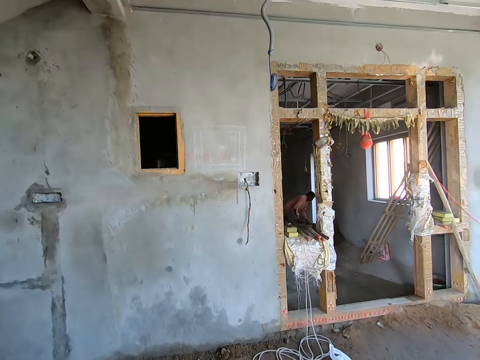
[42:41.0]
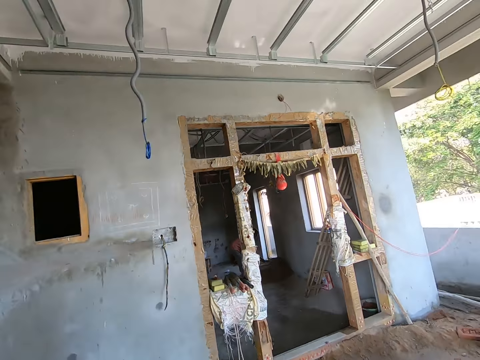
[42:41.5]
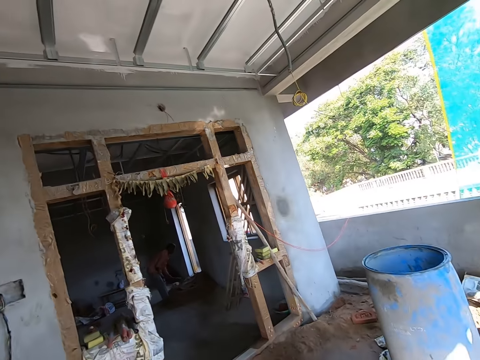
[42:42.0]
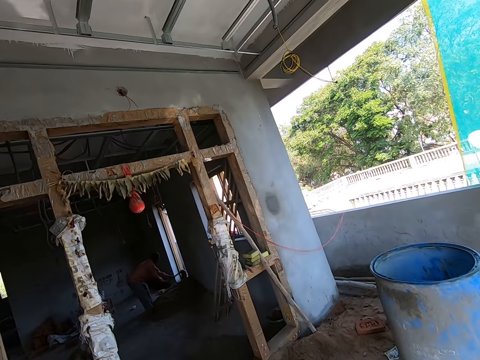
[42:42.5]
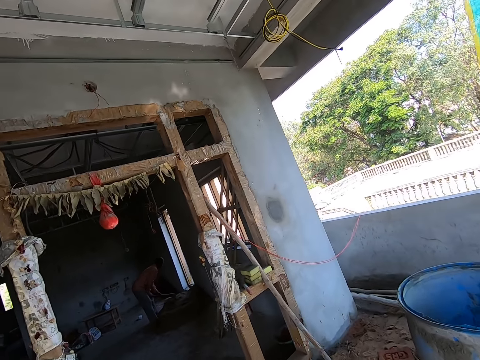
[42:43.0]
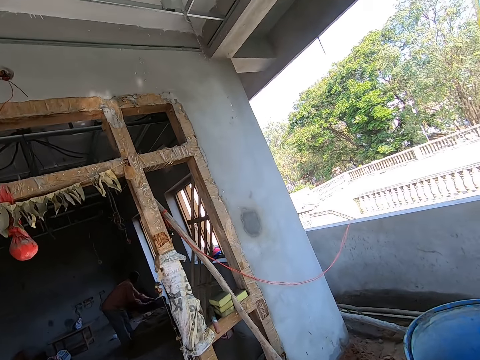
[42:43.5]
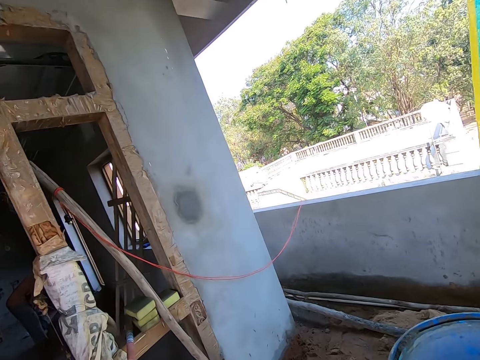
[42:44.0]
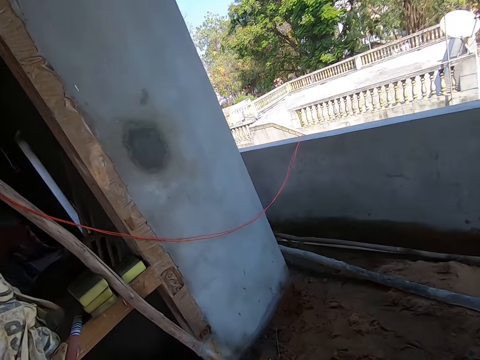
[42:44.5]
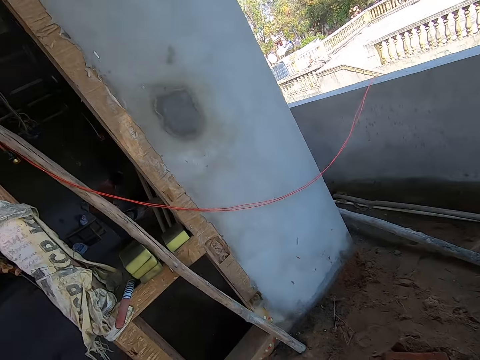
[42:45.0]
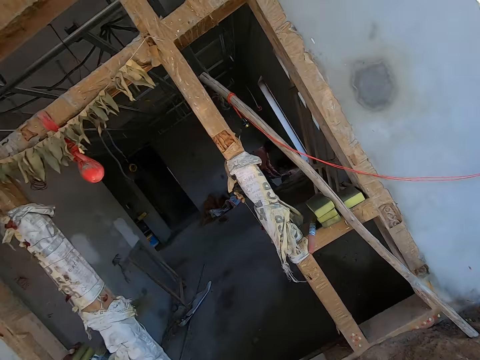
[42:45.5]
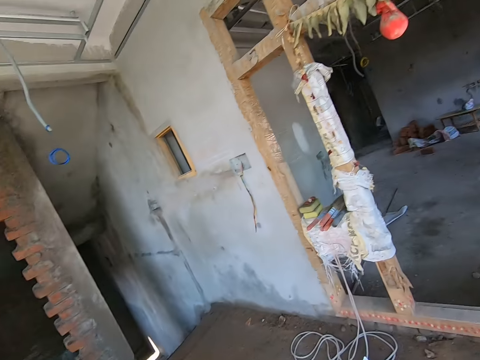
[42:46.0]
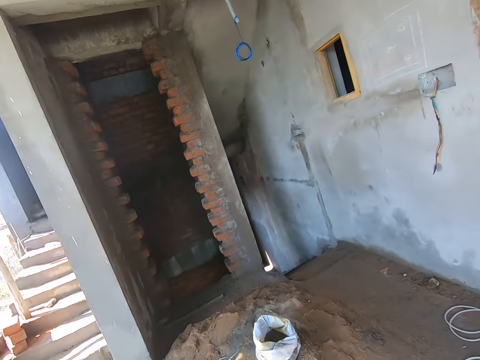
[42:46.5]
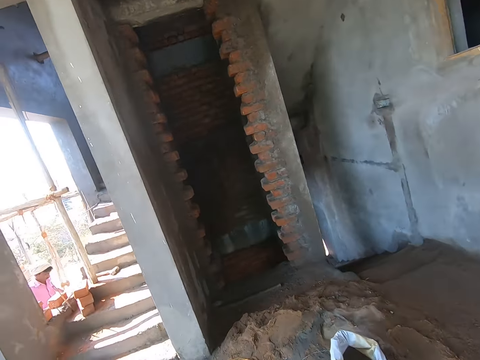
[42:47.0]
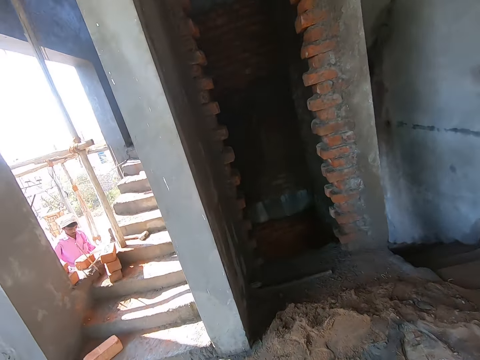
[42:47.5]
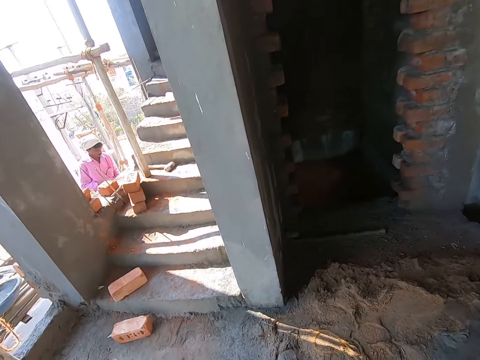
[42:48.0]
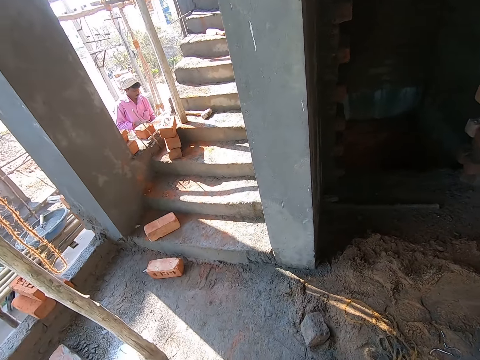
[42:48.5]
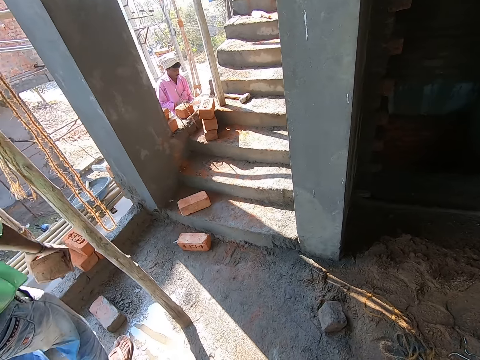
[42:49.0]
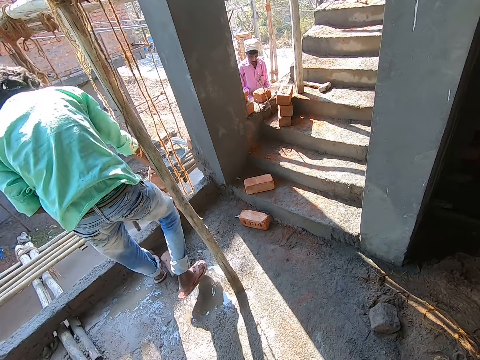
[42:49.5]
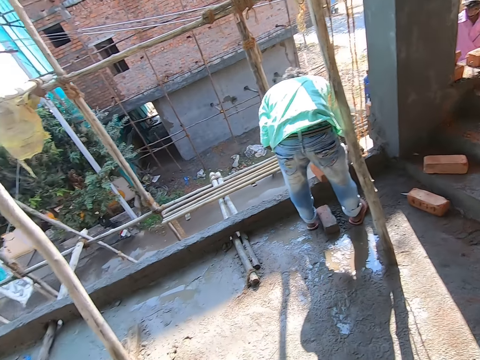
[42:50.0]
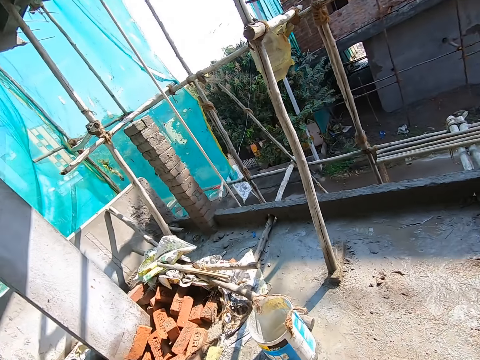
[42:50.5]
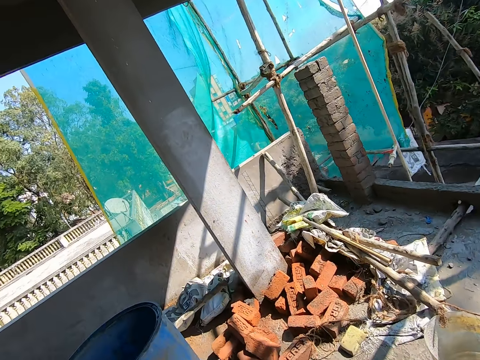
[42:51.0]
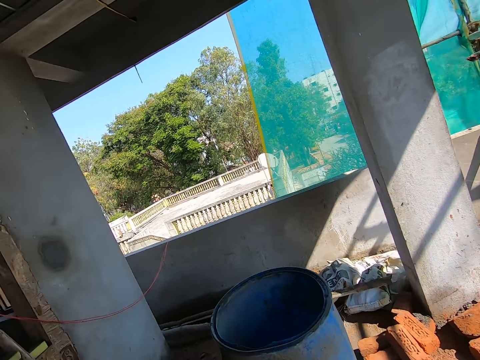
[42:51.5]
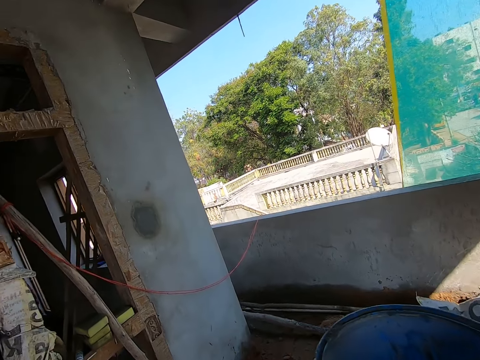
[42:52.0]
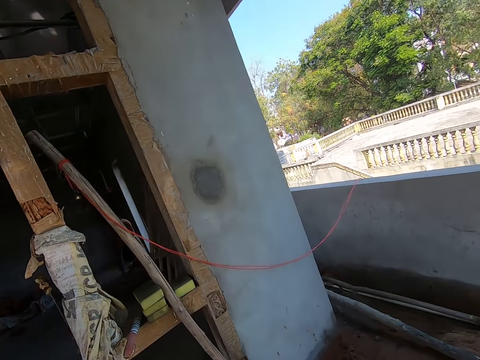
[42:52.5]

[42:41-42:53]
A man spreads a heap of sand on the ground with a hoe in his hands. The camera wearer turns around. They walk around. They look around. They turn around. Another man drops a clay brick on the wall with his right hand.

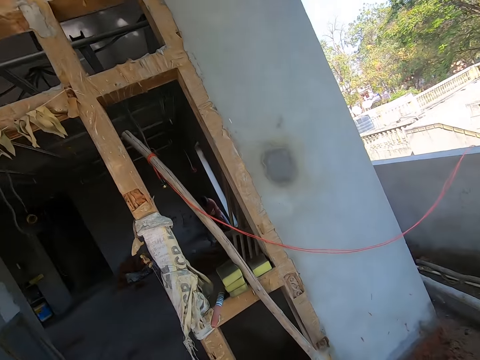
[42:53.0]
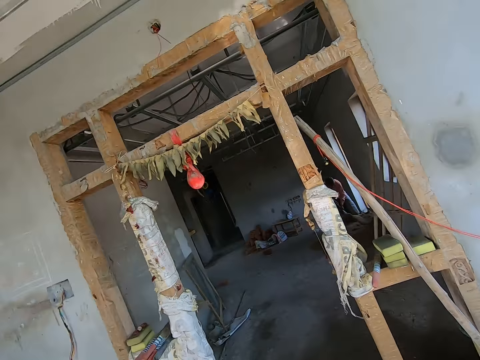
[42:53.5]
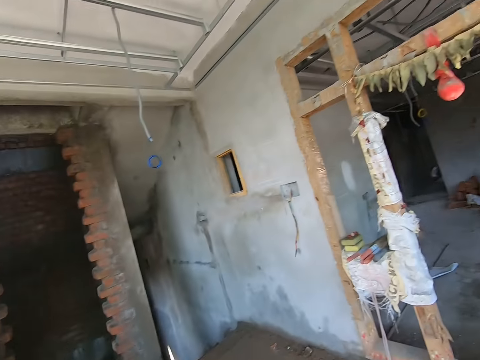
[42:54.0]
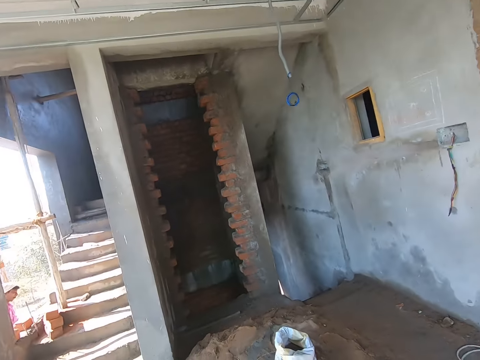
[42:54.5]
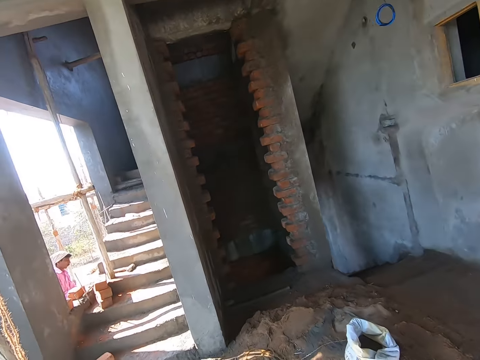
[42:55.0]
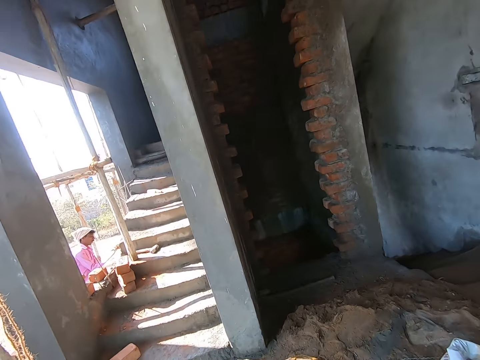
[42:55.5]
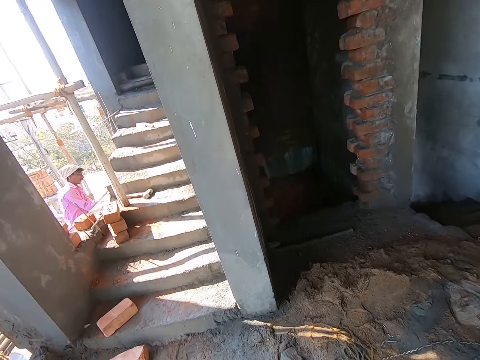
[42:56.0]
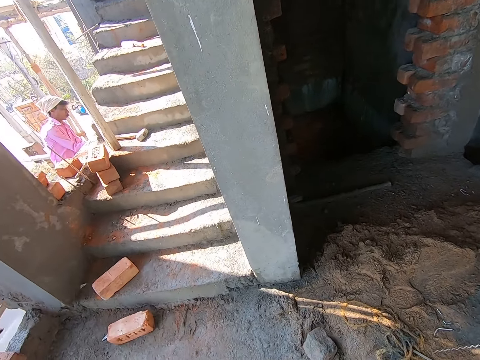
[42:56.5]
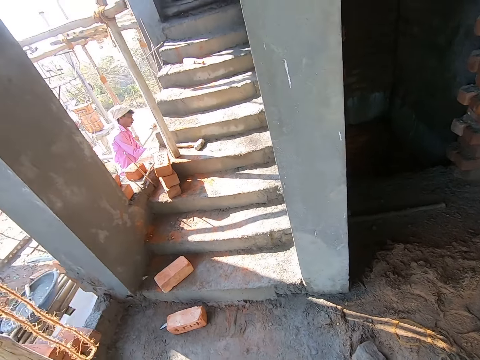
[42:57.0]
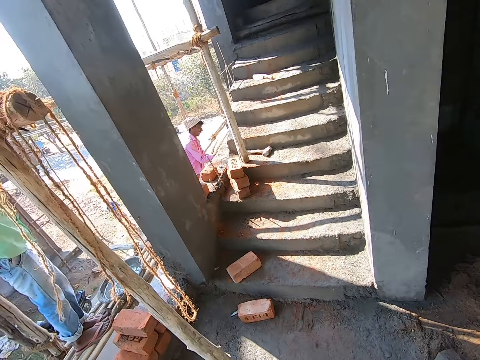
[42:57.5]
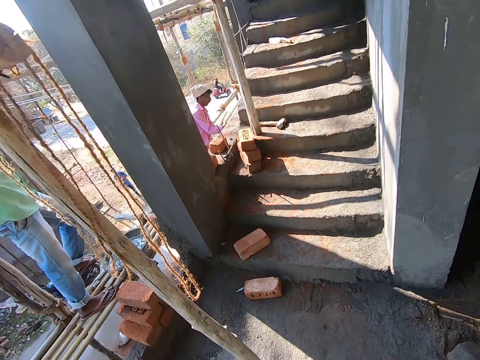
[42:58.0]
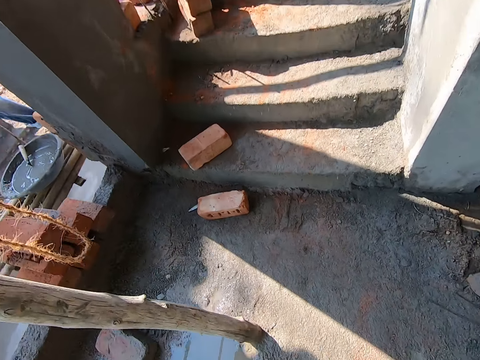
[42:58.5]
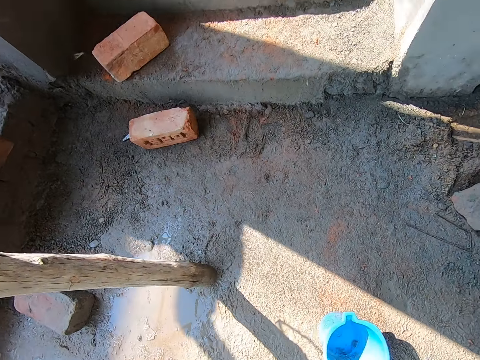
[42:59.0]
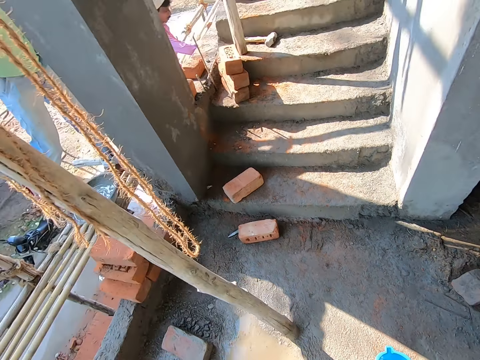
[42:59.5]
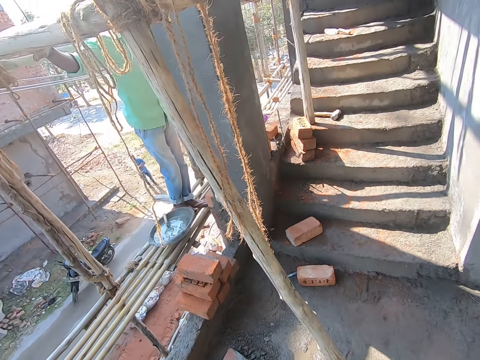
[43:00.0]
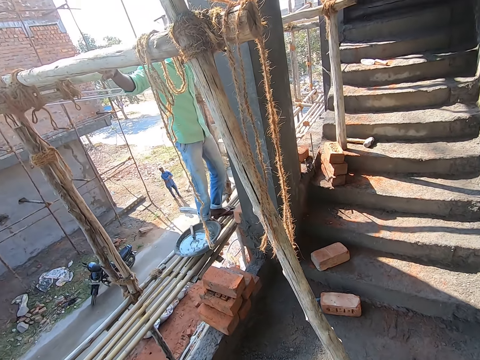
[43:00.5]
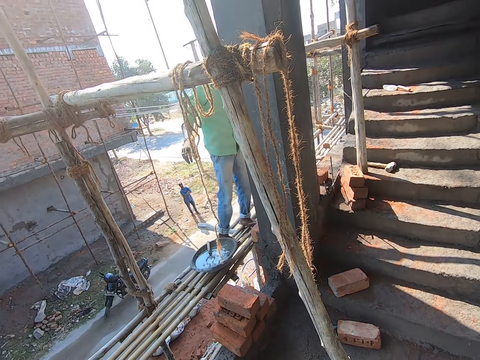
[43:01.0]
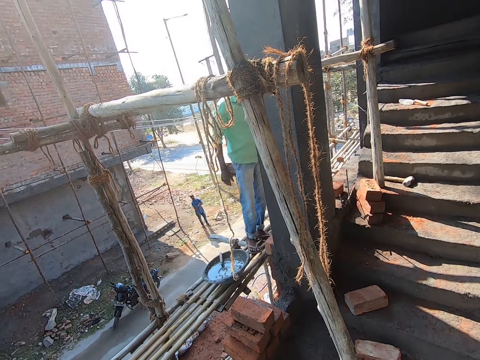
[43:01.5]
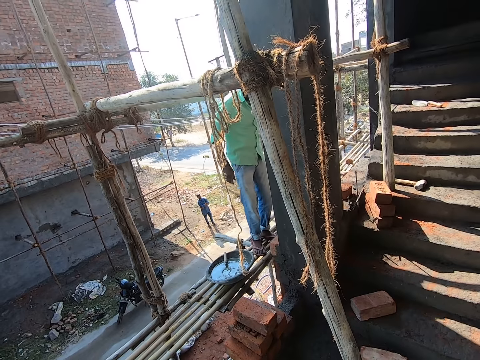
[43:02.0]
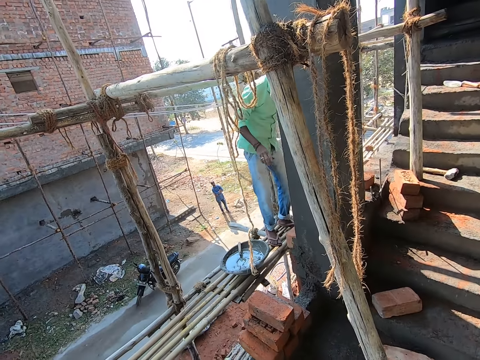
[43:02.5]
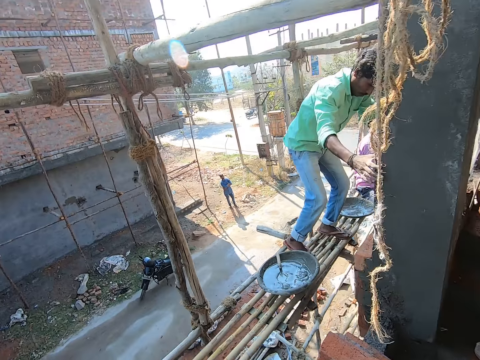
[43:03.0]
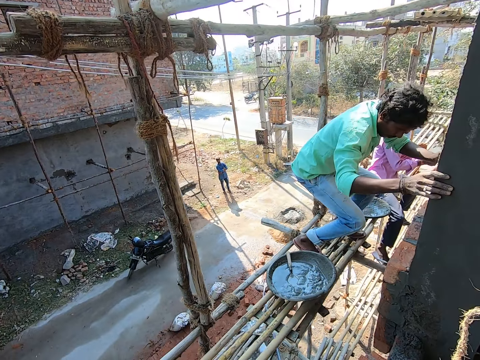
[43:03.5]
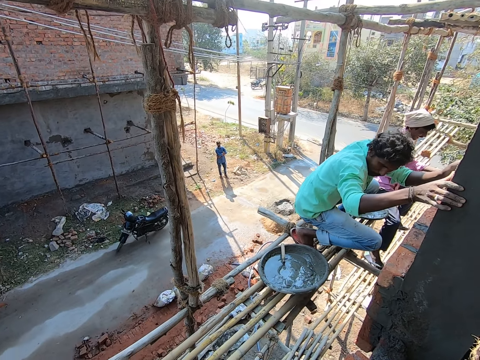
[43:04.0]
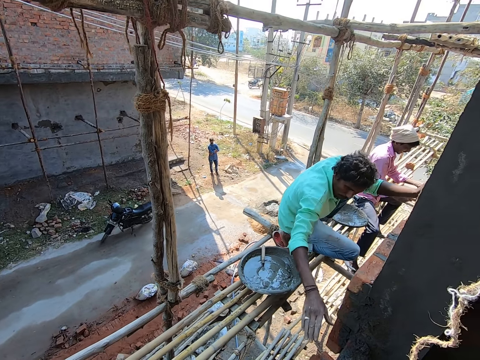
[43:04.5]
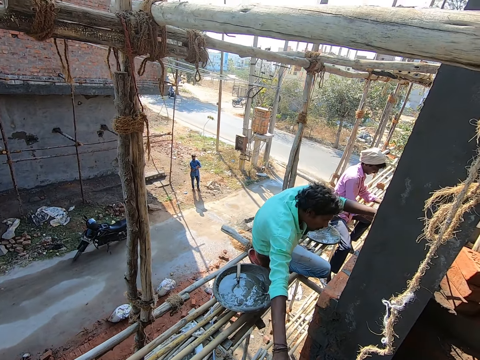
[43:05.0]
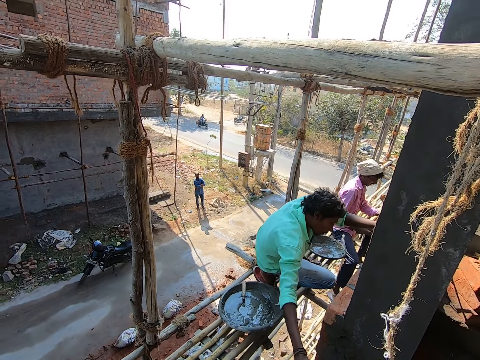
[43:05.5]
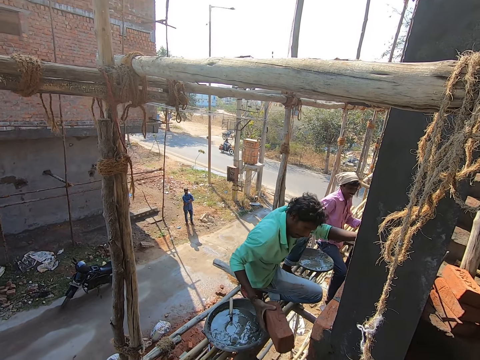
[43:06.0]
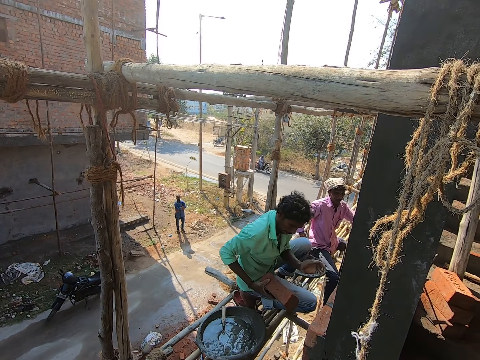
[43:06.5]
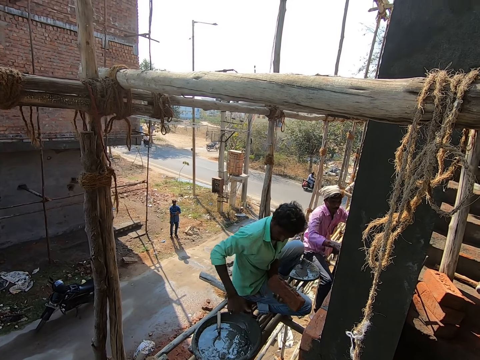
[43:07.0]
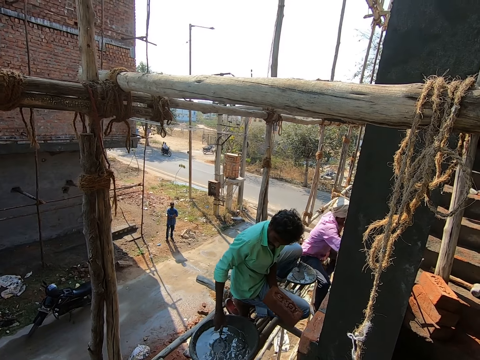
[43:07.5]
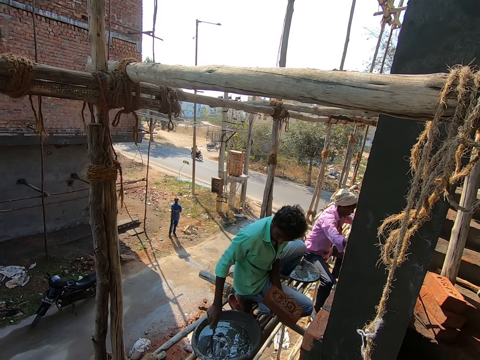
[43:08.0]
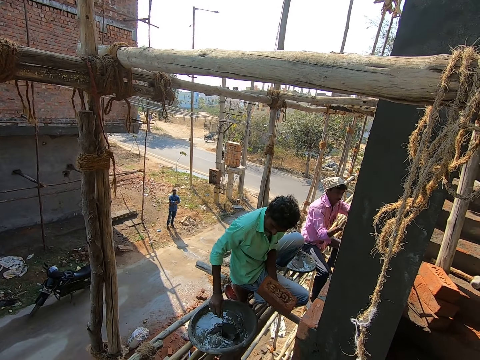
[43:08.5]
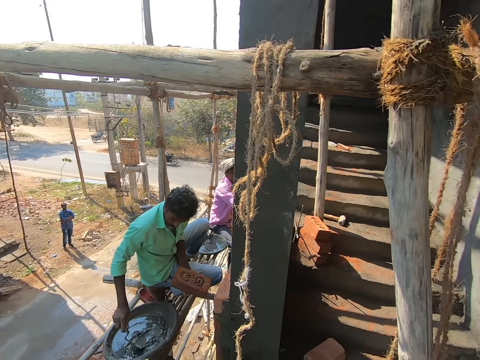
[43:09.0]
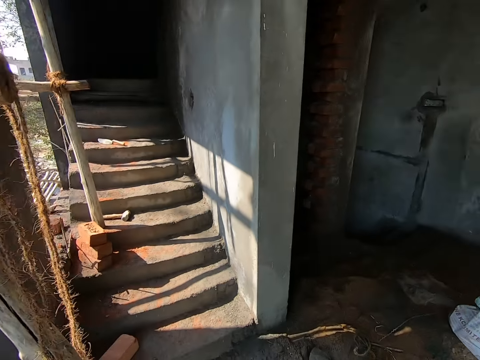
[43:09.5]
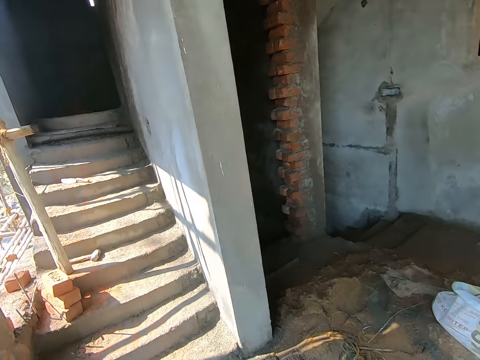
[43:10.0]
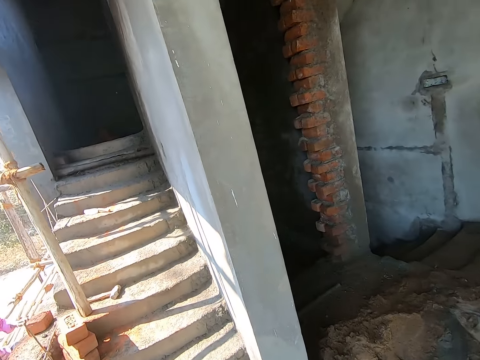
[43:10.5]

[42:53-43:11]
The camera wearer walks around. They pick the jug from the floor. The man walks on the bamboos. The camera wearer looks around. They move forward. The man squats. The man picks a clay brick with his right hand from the wall, passes the brick to the left hand, and picks up the trowel with the right hand. The man stirs the mortar in the head pan with the trowel in his right hand. The camera wearer turns around and walks around.
